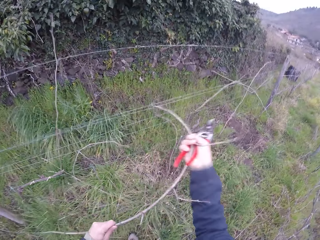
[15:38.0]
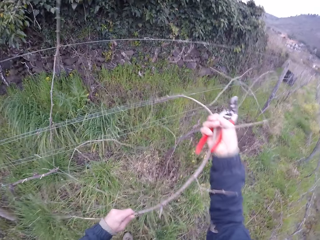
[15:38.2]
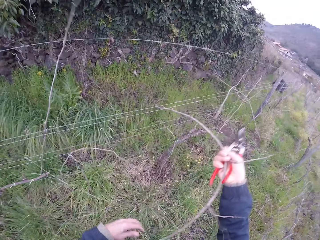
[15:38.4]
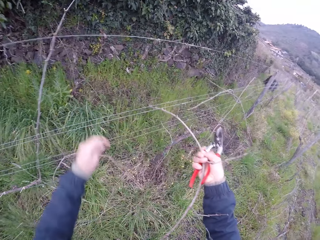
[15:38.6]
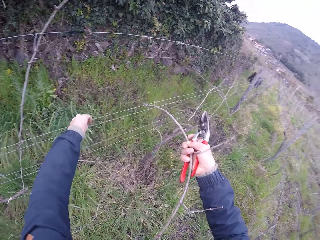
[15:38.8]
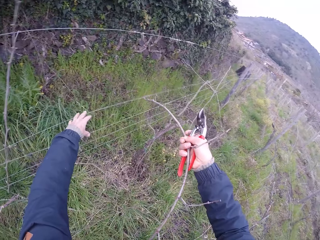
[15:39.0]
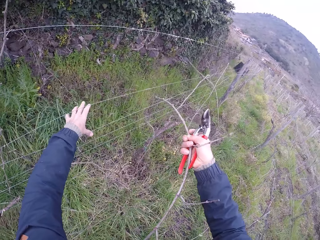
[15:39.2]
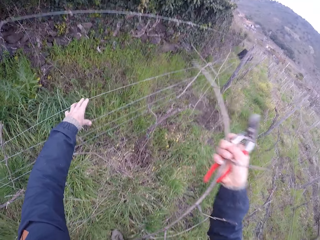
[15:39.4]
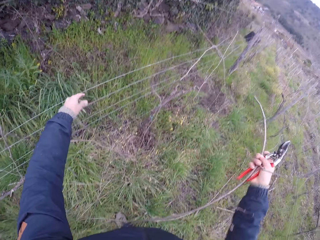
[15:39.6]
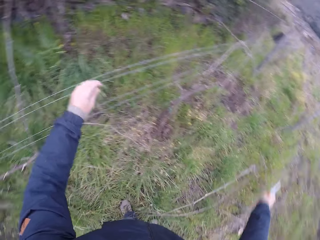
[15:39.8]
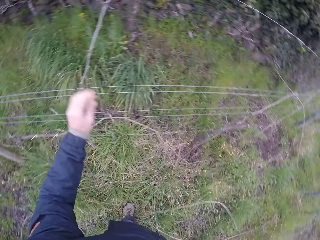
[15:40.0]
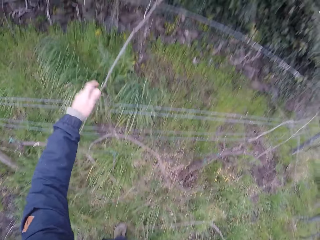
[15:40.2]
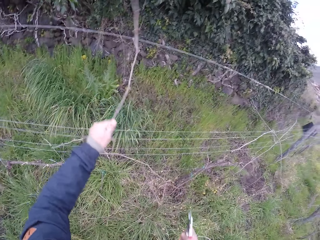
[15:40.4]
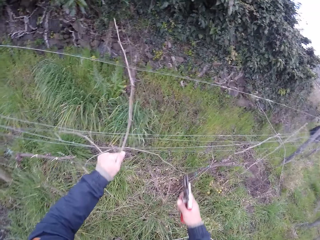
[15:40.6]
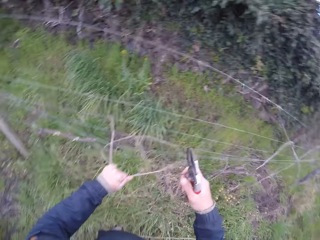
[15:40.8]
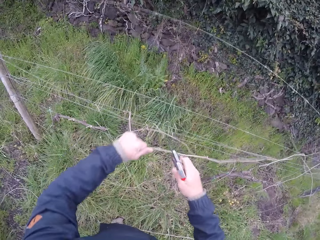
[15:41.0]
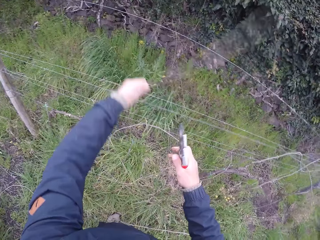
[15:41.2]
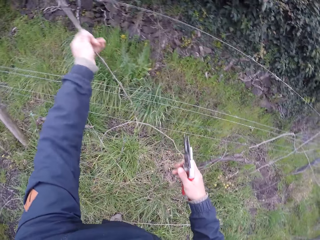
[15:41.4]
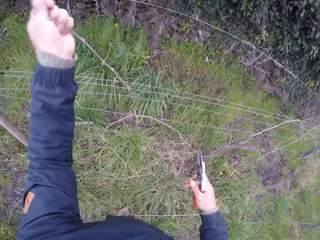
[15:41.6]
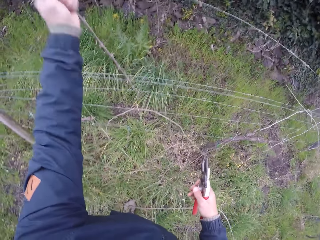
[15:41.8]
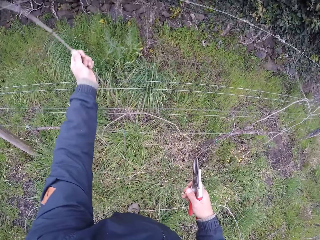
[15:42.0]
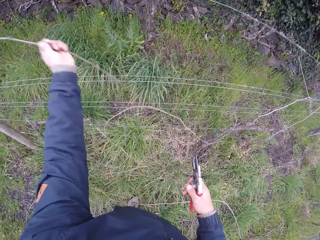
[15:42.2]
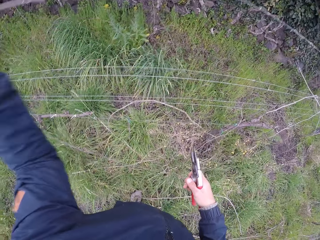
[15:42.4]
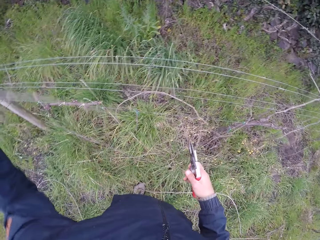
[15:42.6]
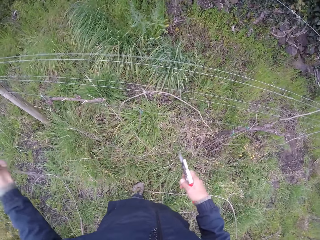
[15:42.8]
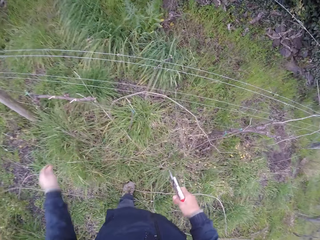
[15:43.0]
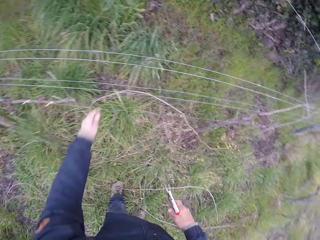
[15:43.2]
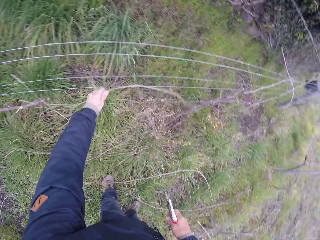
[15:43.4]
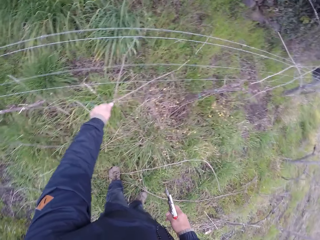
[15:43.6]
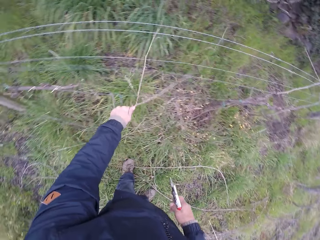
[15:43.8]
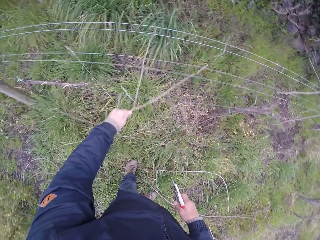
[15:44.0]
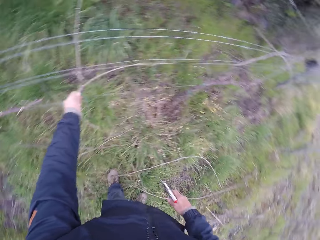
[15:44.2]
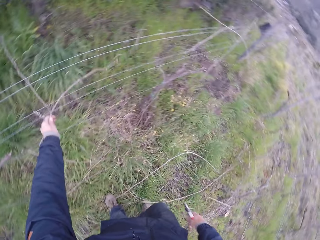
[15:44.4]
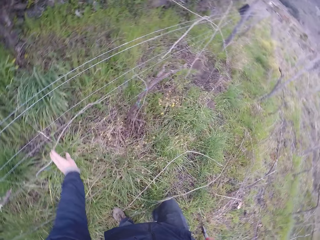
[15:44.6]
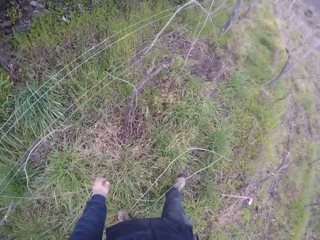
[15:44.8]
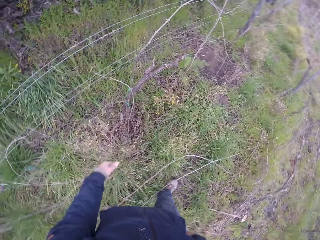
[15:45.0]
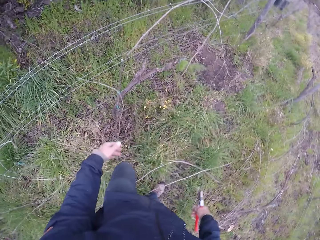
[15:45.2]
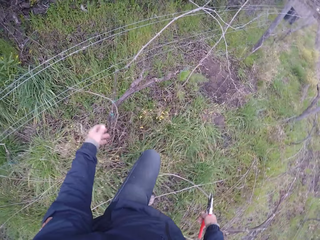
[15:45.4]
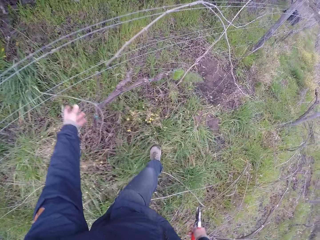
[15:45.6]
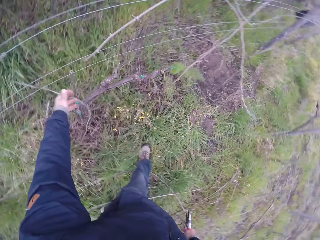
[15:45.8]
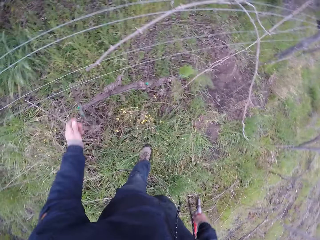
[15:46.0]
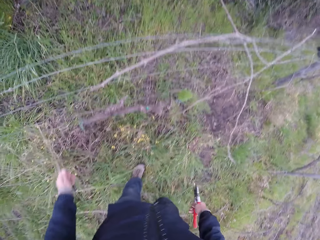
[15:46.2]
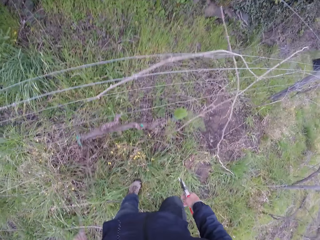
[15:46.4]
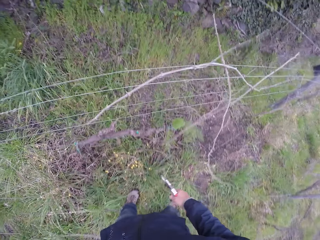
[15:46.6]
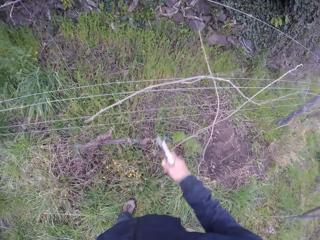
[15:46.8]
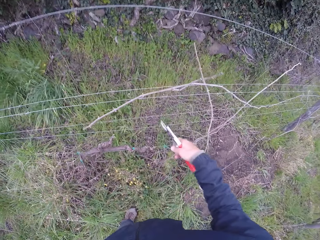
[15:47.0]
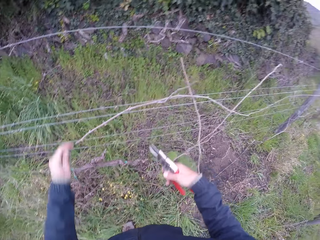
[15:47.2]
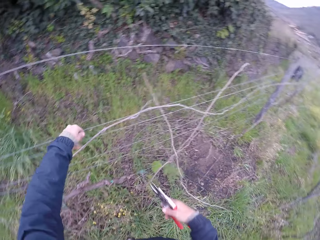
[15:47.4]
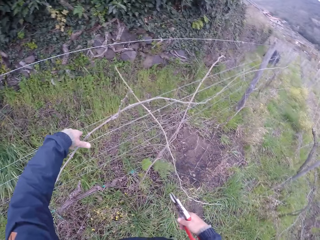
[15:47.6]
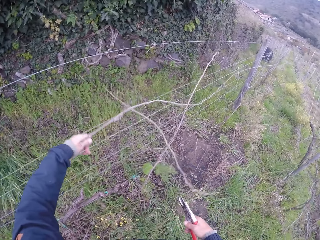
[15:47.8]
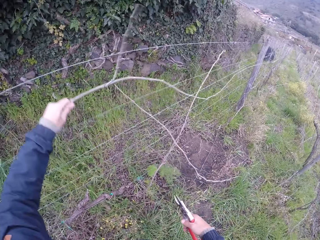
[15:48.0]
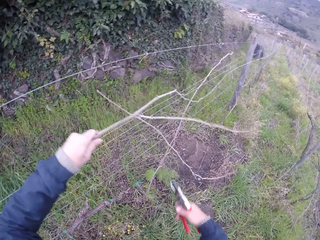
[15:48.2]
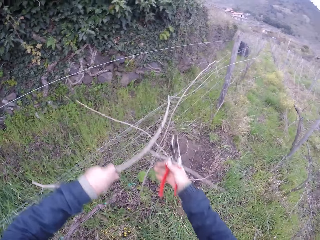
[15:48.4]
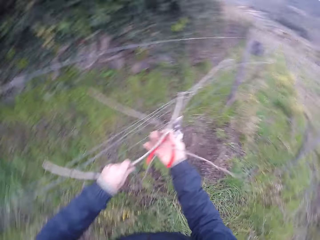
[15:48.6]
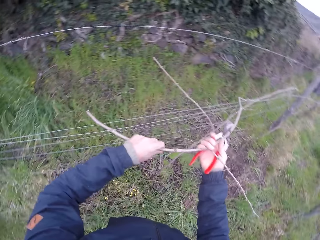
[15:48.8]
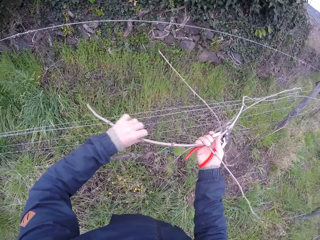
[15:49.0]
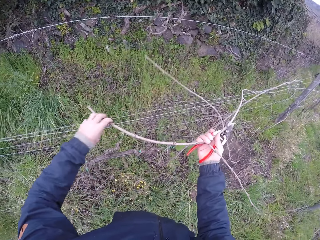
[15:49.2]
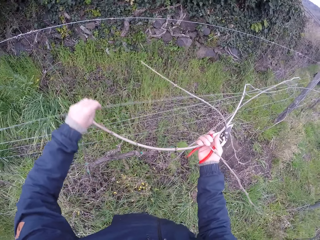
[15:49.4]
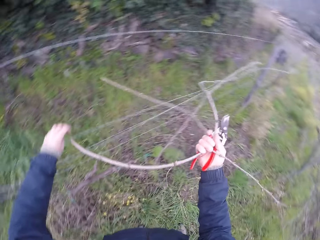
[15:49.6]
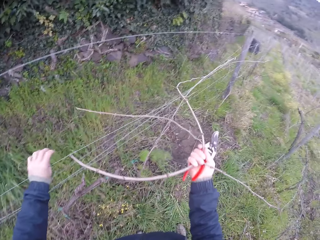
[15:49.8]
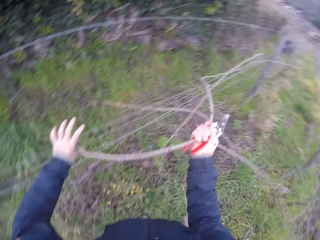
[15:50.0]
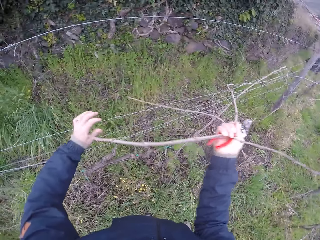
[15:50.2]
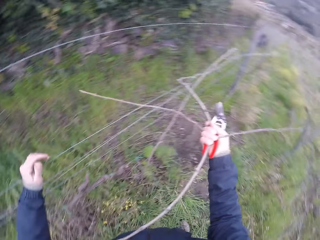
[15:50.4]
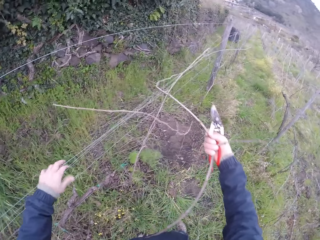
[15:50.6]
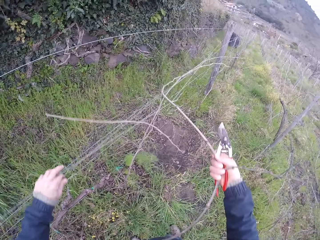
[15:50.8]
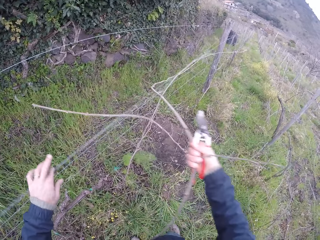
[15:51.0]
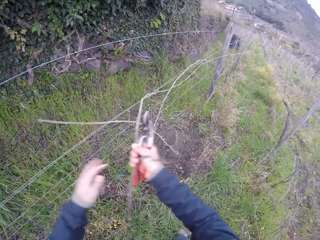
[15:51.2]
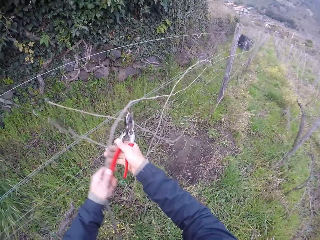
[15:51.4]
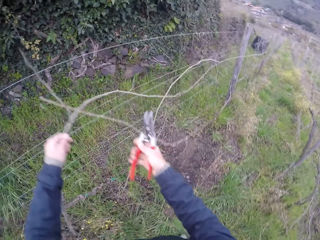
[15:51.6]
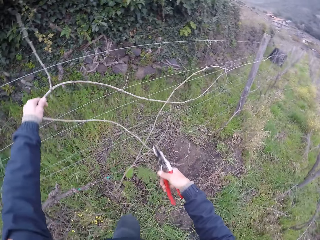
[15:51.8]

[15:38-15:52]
The camera wearer pulls the twig off the fence. They drop the twig on the ground. They grab a twig. They drop the twig on the ground. They grab a twig. They grab a twig repeatedly. They pull the twig off the fence.

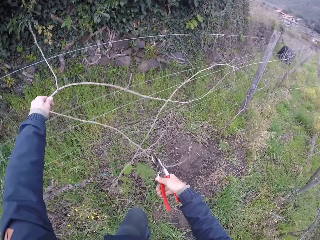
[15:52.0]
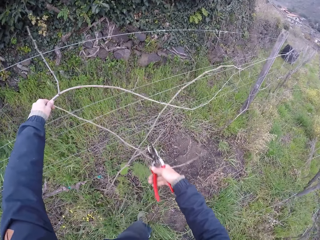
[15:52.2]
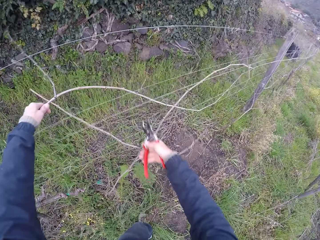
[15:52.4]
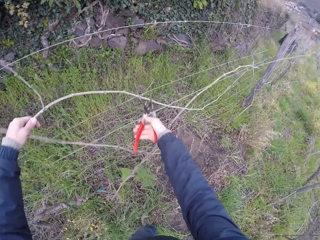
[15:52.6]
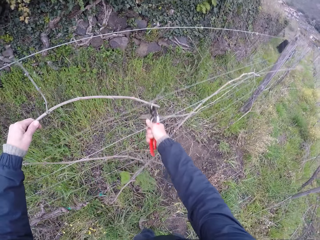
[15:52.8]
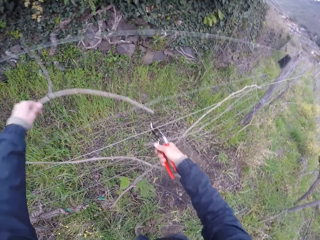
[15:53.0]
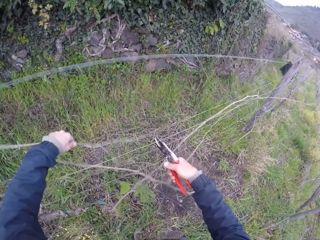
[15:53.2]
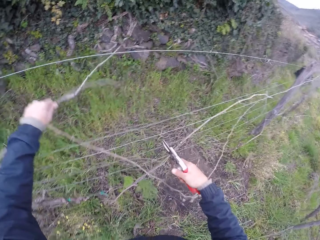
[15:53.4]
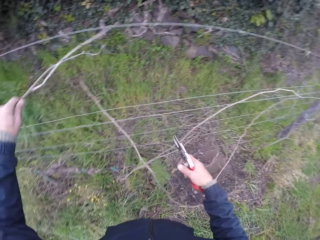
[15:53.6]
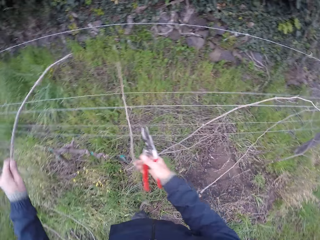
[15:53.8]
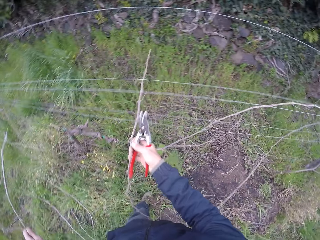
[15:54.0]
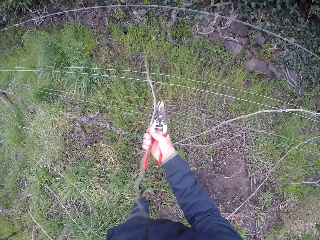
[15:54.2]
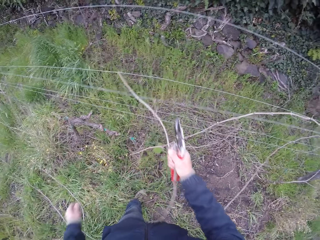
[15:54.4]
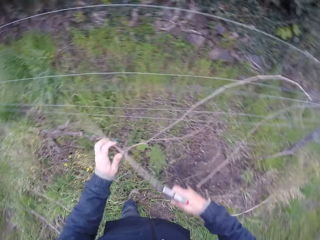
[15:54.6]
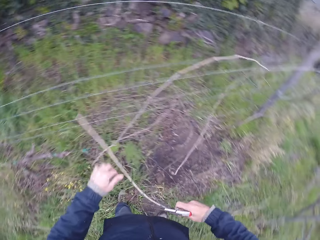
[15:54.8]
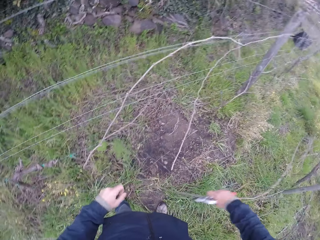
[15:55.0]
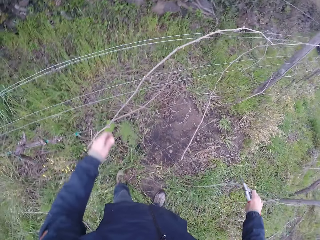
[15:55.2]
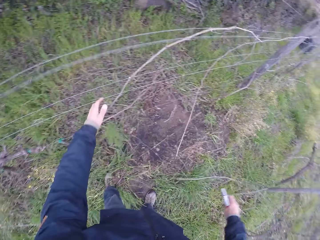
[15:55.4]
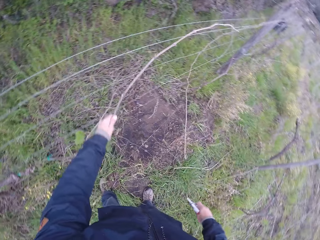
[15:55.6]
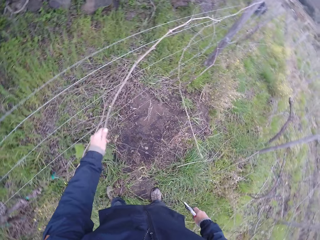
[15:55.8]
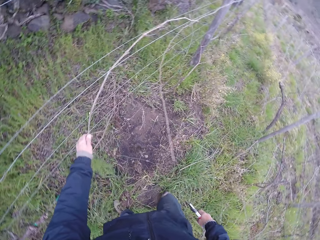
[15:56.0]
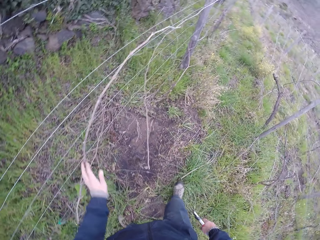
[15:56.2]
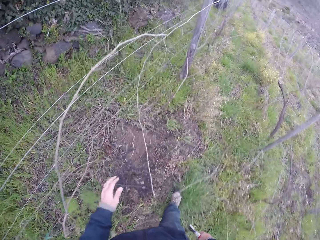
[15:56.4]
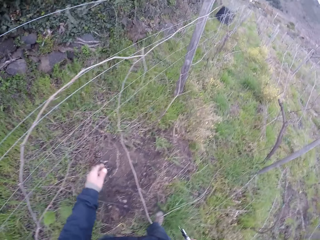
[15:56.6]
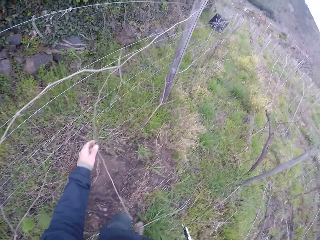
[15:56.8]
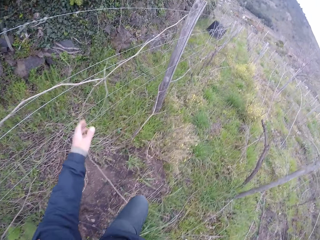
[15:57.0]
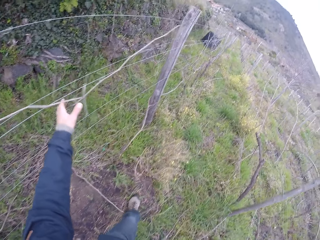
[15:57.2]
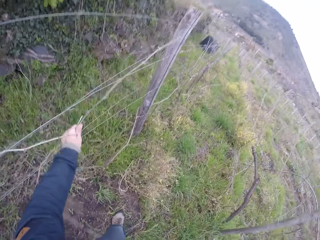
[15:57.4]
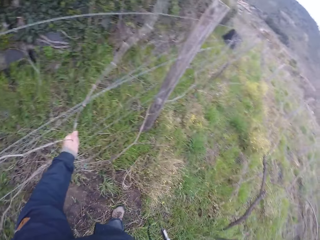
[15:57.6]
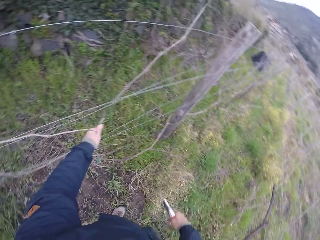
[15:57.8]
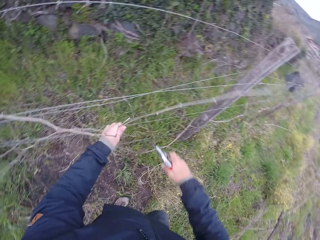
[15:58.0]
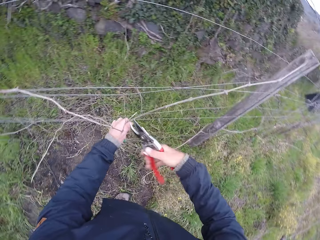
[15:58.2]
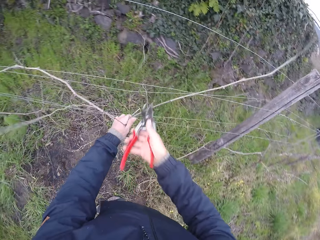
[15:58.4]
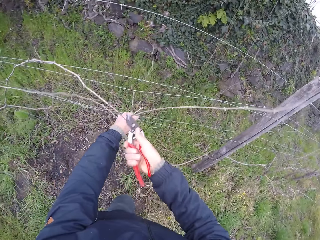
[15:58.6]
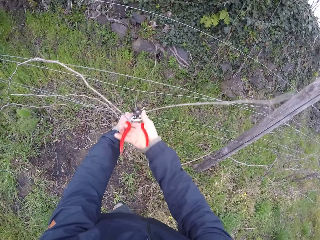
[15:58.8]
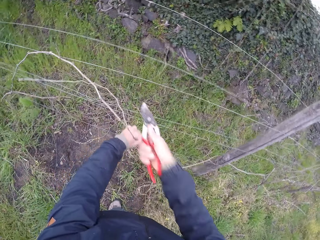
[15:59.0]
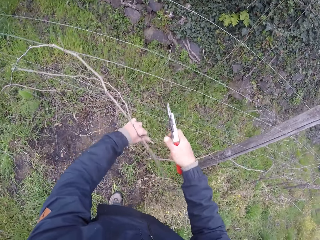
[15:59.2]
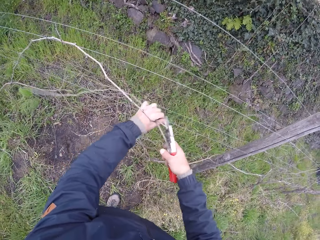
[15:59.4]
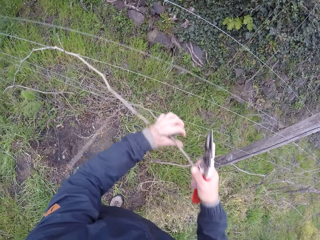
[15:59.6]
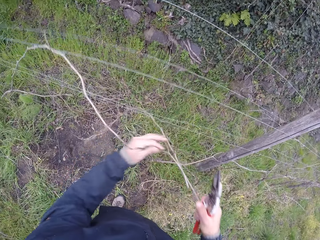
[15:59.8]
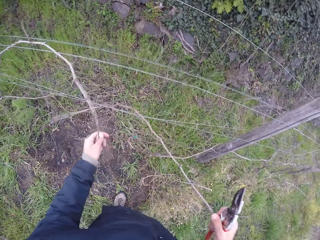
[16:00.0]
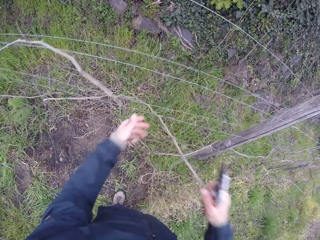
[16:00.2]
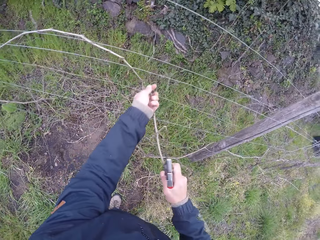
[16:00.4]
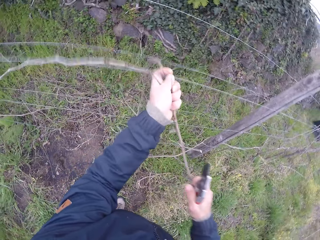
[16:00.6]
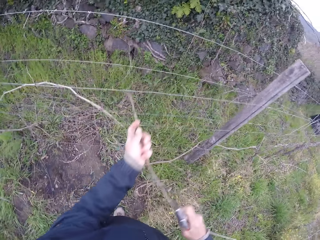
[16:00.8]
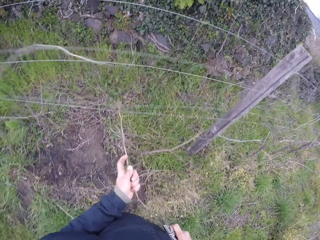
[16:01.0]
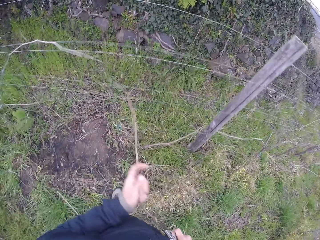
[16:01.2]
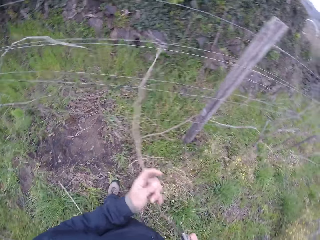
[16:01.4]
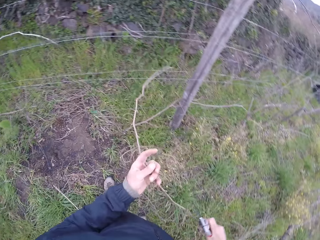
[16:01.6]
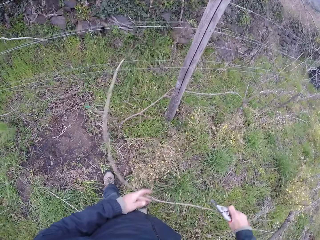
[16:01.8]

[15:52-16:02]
The camera wearer cuts a twig with the pruner in his right hand. He removes a twig from the barbed fence with his right hand. He drops the twig on the ground. He grabs a twig. He throws the twig to the ground. He grabs a twig. He grabs a twig again. He cuts a twig with the pruner in his right hand. He pulls the twig off the fence.
